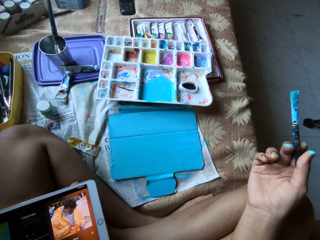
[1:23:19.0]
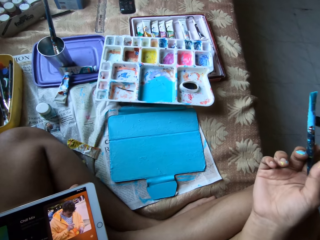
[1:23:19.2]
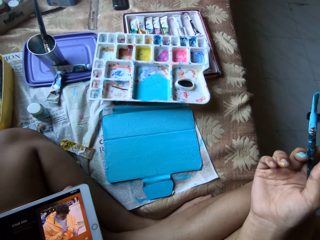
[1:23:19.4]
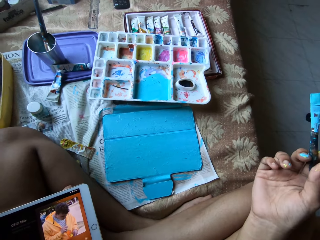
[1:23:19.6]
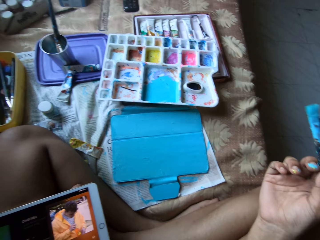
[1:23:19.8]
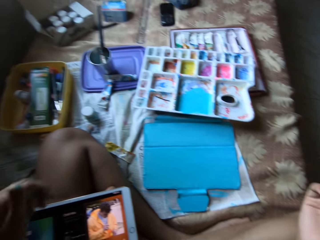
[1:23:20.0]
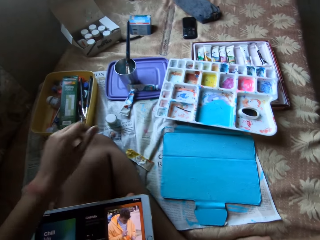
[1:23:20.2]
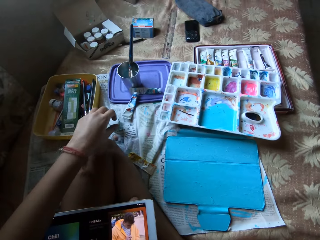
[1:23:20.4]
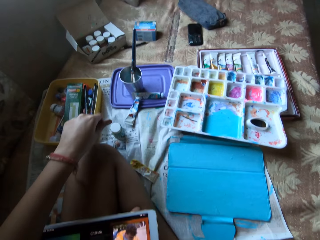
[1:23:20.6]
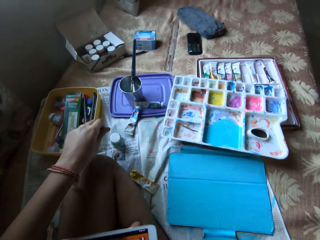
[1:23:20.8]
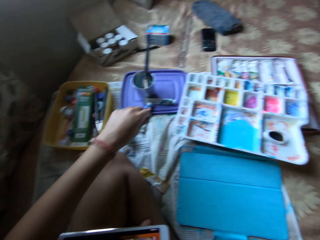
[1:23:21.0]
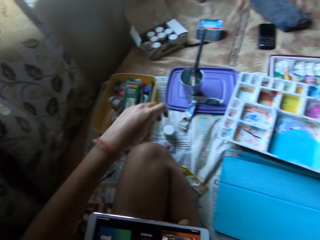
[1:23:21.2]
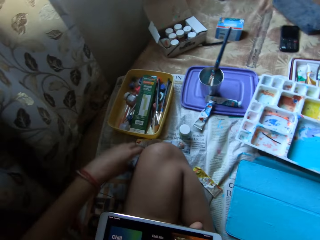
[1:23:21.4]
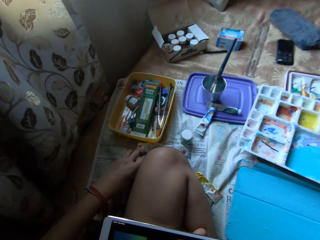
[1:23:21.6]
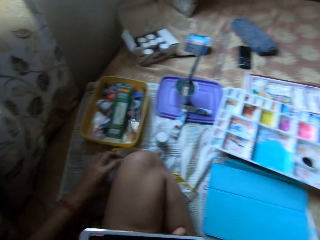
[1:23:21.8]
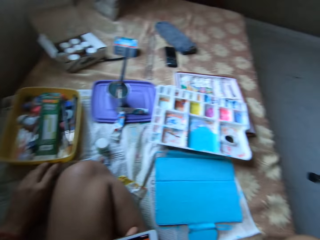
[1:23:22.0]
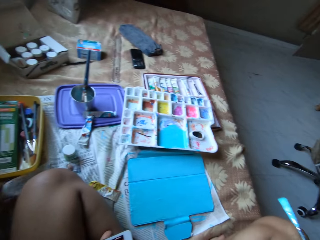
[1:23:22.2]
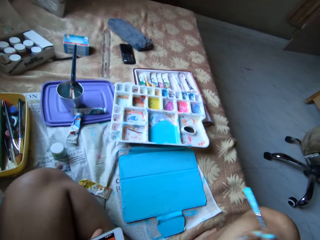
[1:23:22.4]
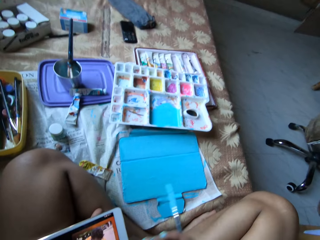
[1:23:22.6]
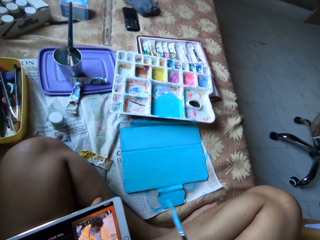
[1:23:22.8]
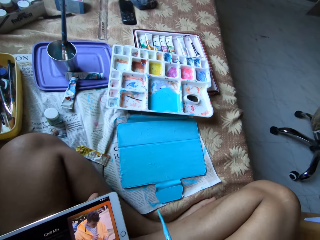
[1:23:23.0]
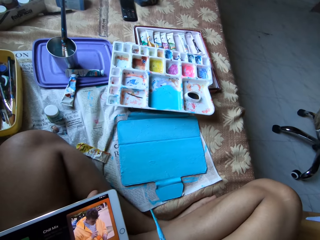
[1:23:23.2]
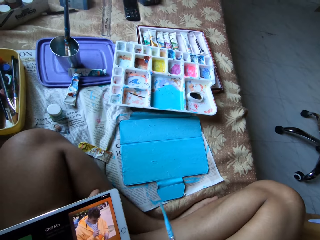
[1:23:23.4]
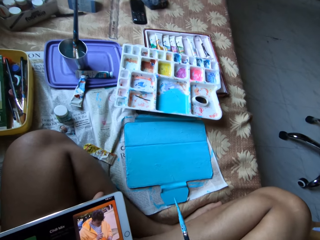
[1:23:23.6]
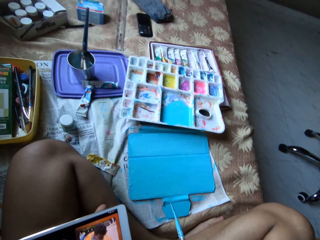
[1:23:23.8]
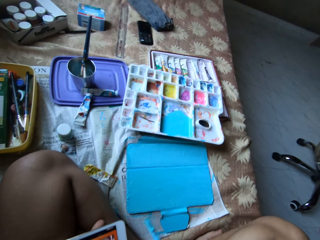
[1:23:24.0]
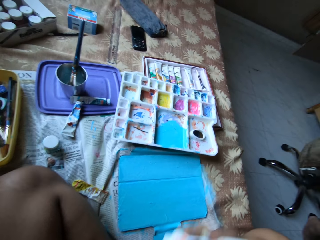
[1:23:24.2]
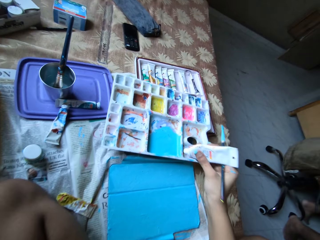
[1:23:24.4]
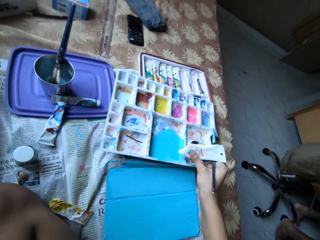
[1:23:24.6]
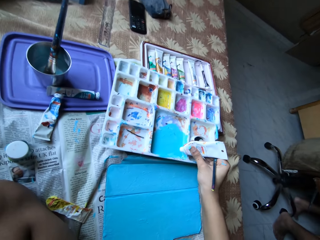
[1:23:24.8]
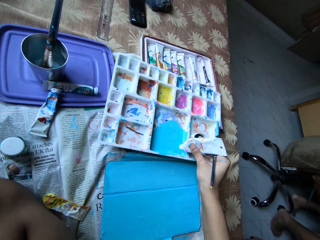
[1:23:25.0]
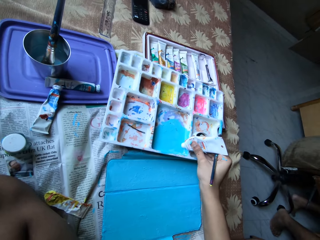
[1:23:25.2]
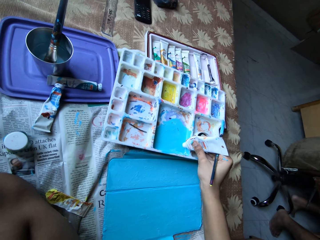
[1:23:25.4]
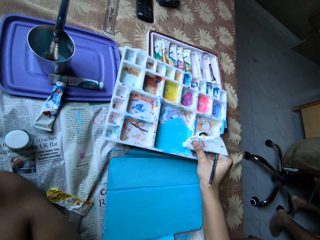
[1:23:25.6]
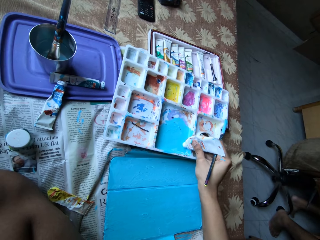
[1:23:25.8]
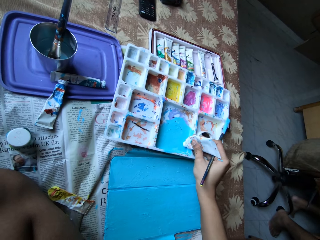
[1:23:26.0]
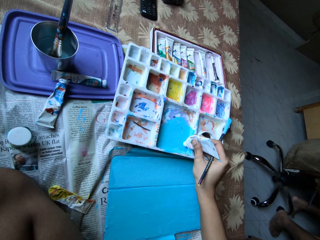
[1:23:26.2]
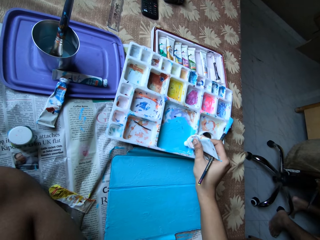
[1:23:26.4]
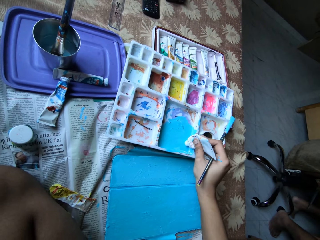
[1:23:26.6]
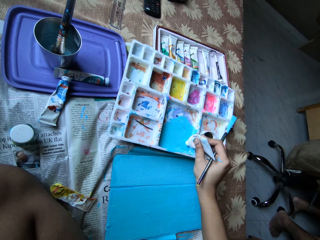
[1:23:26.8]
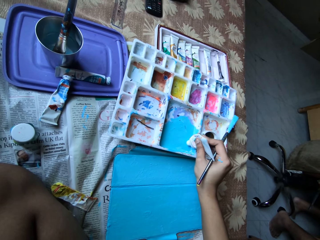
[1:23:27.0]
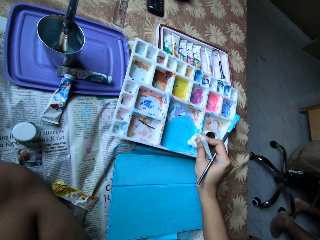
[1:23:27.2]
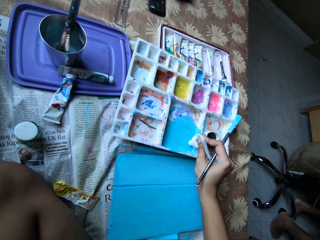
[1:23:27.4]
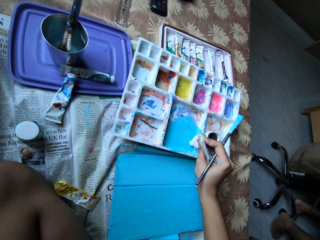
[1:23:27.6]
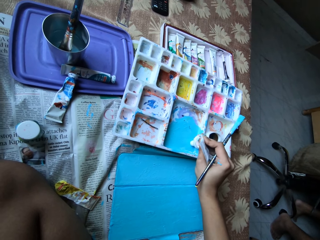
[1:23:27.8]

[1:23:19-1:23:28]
The camera wearer holds the paintbrush. She picks the white paint tube from the bed with her left hand. She holds the white paint tube with both hands. She removes the lid from the white paint tube with her left hand. She picks the tablet. She uses the tablet. She holds the white paint tube with her right hand. She applies the paint from the white paint tube on the paint palette with her right hand.

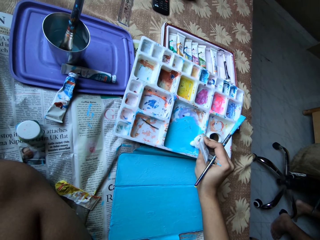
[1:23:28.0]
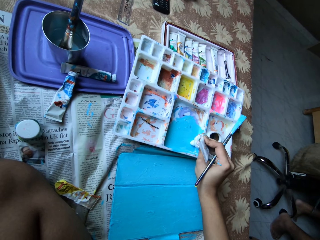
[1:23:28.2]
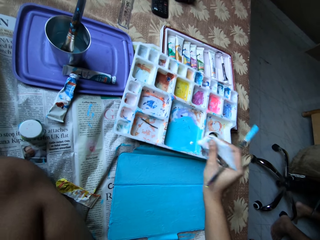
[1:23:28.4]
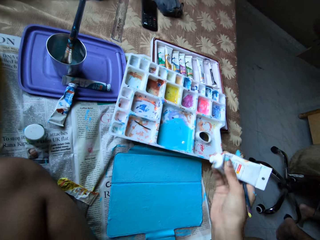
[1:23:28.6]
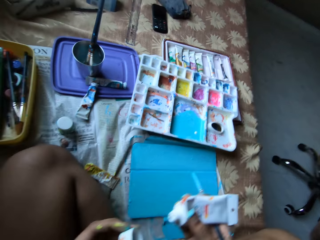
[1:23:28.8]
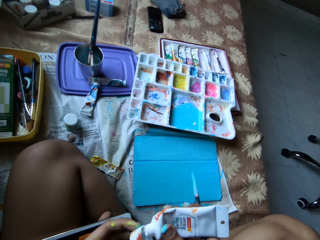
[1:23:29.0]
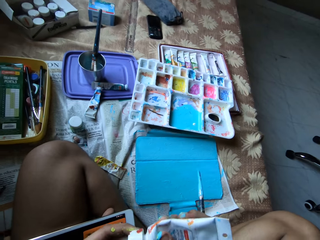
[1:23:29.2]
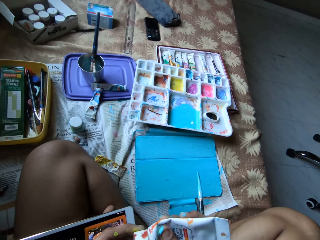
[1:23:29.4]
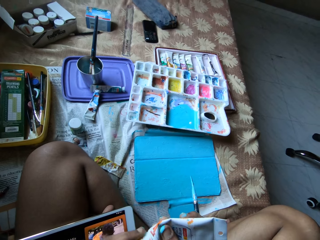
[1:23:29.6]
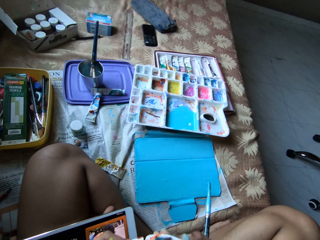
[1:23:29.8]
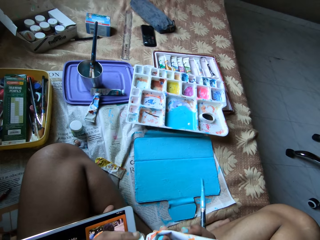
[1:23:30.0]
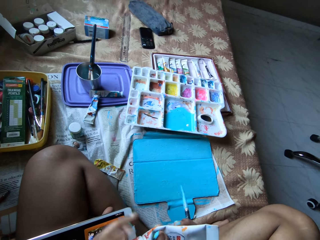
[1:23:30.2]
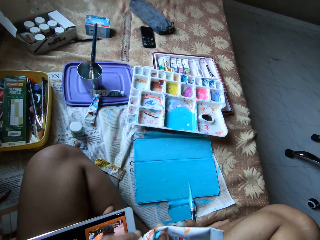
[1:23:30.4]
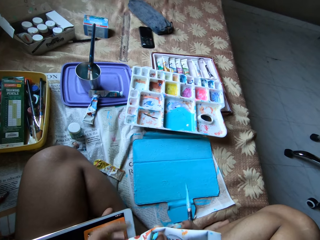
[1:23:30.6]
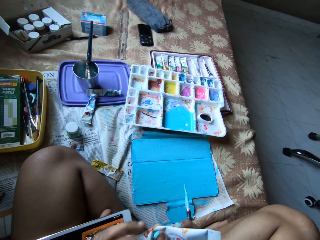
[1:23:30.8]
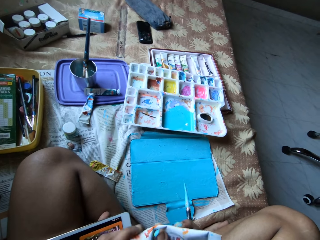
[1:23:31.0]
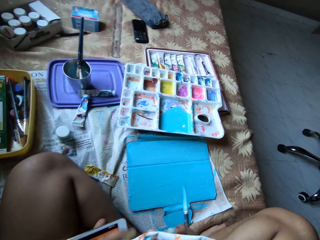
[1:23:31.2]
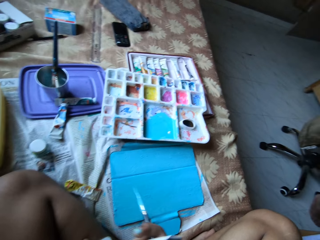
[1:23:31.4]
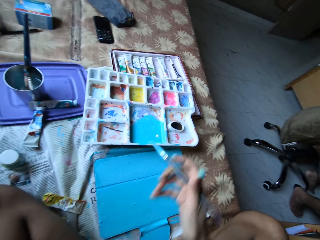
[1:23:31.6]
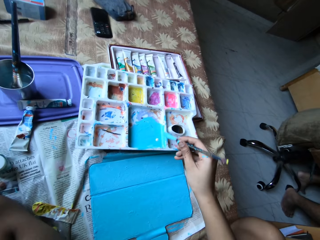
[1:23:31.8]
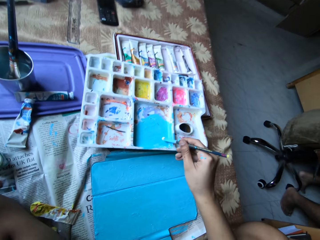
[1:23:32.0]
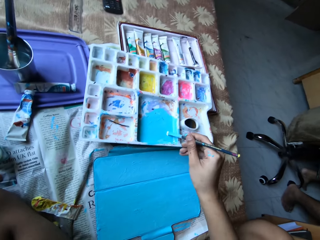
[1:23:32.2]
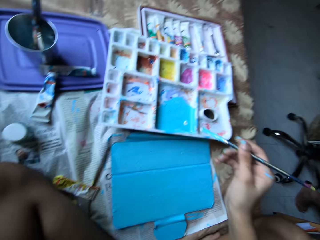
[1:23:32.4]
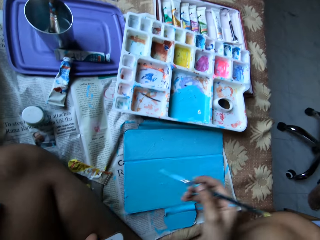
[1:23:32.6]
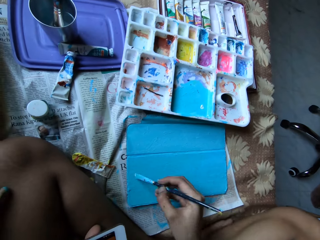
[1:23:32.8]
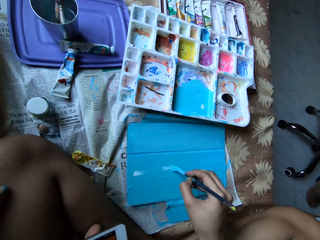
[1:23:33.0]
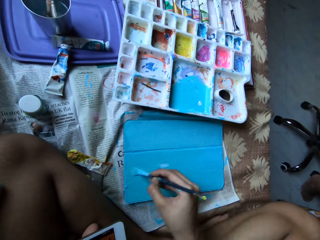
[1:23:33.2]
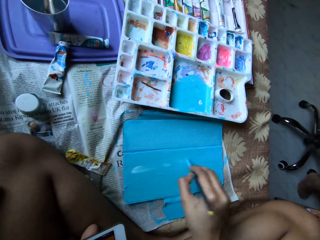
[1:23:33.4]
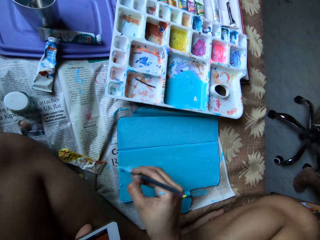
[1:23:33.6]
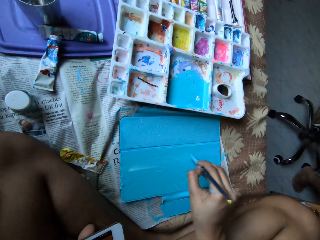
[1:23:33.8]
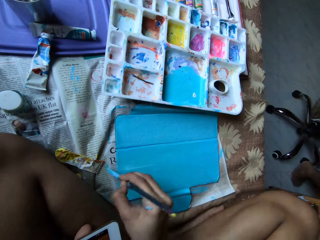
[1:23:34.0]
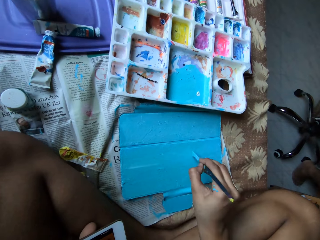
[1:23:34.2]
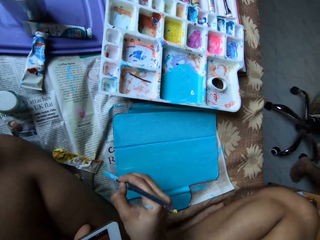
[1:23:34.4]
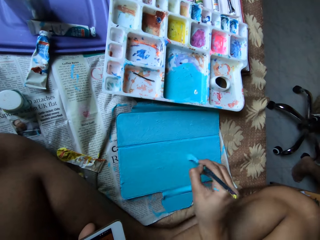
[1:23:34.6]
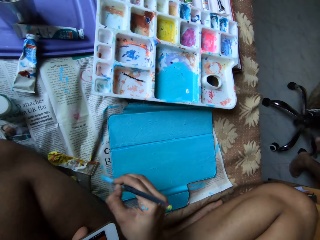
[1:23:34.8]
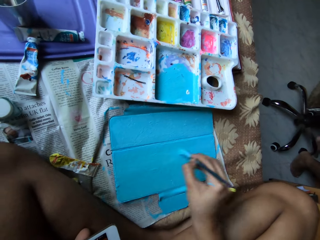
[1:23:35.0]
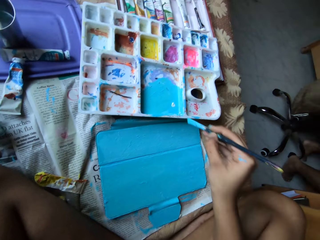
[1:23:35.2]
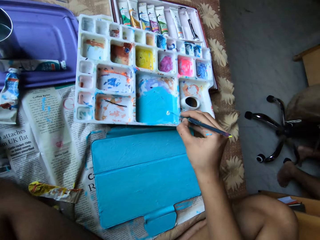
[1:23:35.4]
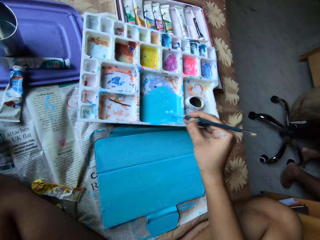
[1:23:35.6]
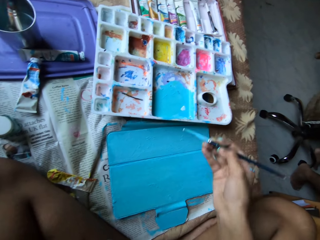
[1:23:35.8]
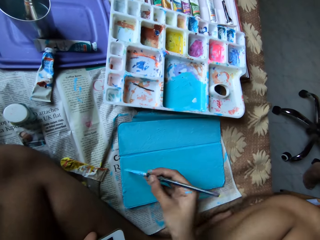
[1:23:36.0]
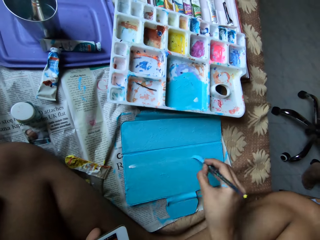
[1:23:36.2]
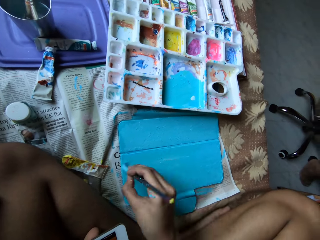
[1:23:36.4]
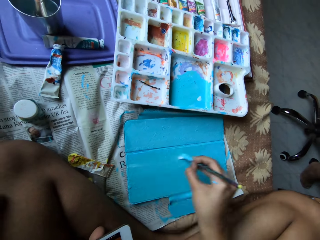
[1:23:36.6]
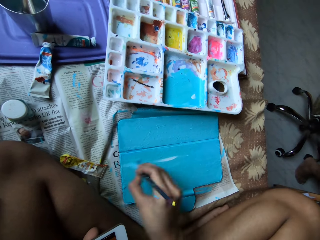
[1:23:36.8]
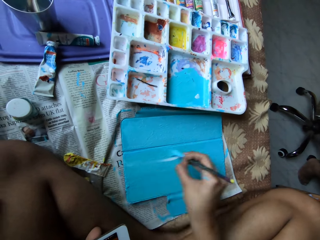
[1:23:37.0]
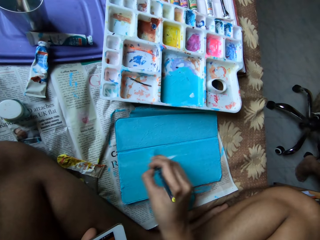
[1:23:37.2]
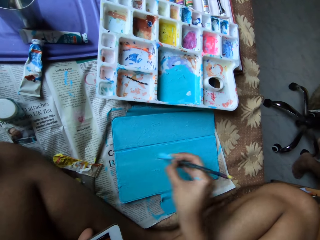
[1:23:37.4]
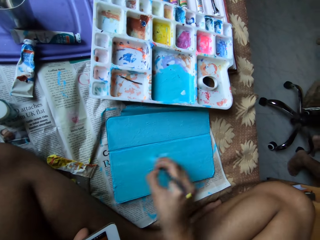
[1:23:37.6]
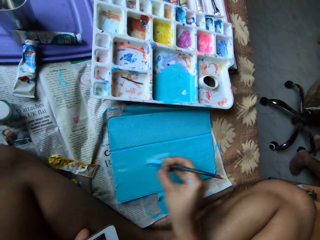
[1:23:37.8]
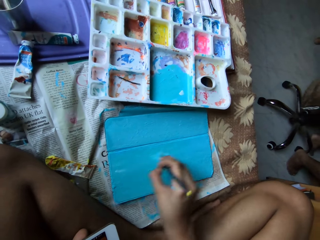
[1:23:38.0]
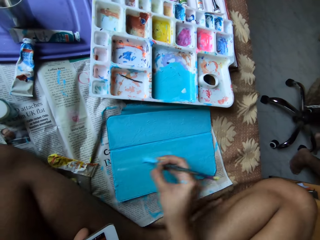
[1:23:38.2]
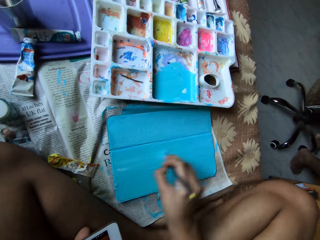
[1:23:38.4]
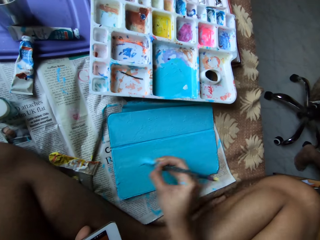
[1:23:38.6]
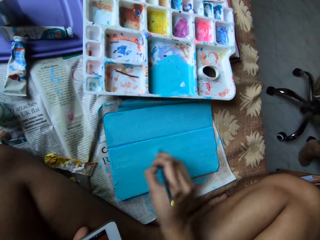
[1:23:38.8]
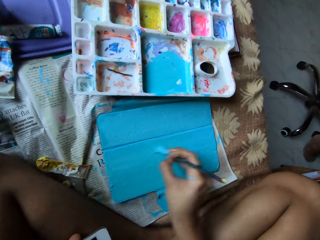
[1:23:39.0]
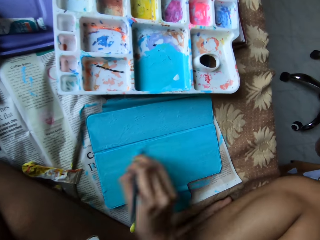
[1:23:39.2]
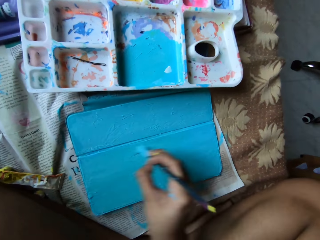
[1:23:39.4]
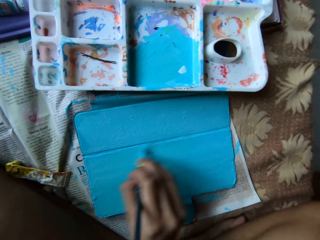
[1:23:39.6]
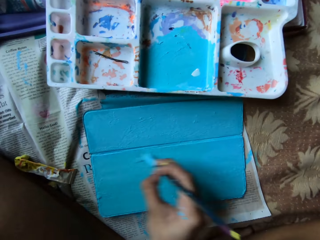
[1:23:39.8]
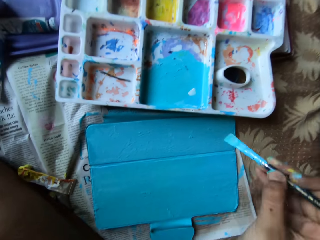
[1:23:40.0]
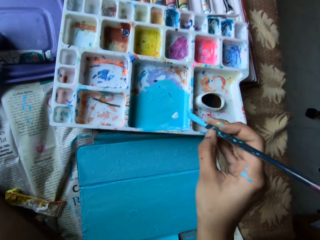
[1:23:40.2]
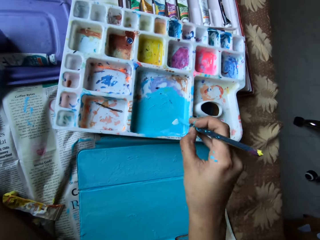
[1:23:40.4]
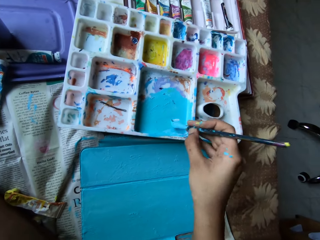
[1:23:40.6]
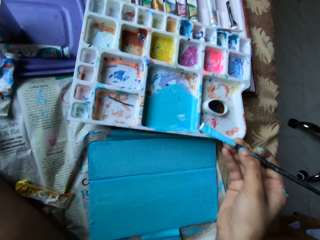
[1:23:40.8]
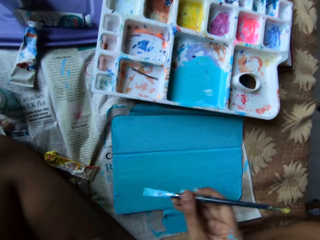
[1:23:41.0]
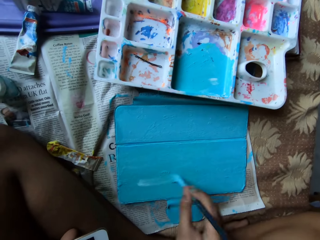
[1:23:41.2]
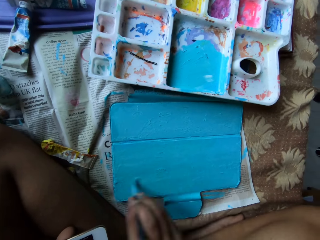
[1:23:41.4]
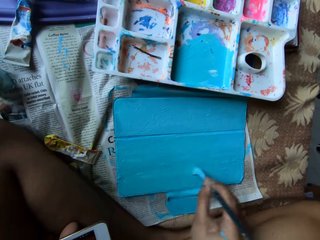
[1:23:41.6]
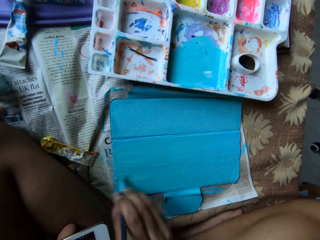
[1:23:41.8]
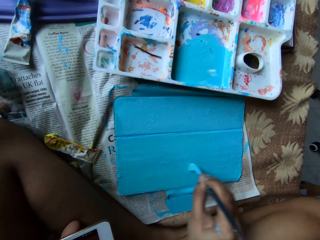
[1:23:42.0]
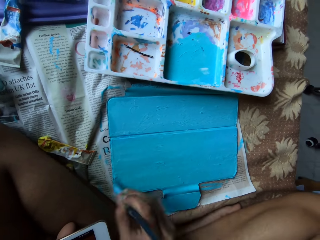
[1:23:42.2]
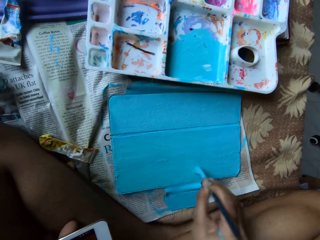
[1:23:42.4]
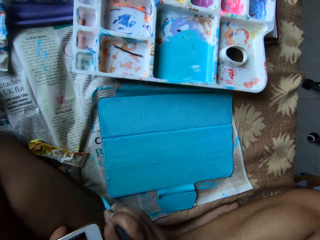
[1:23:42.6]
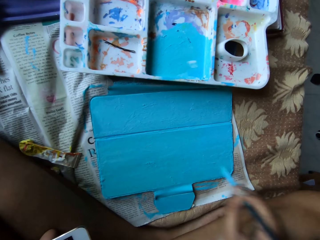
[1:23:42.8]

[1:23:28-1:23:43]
The camera wearer covers the white paint tube with the lid in her left hand. She holds the white paint tube with her left hand. She places the white paint tube on the bed with her left hand. She applies some paint on the paintbrush from the paint palette with her right hand. She paints the tablet case with the paintbrush in her right hand. She applies some paint on the paintbrush from the paint palette with her right hand. She paints the tablet case with the paintbrush in her right hand. She applies some paint on the paintbrush from the paint palette with her right hand. She paints the tablet case with the paintbrush in her right hand.
